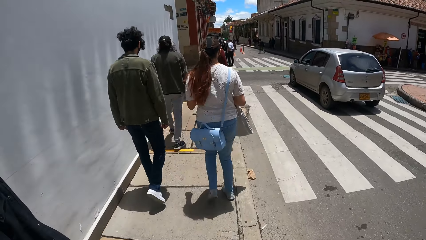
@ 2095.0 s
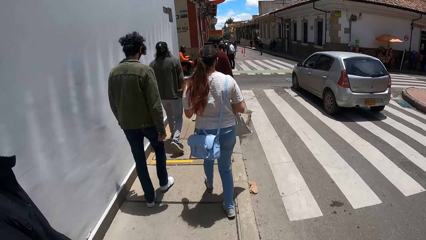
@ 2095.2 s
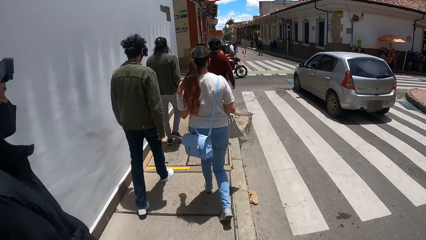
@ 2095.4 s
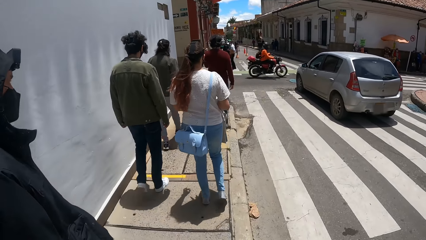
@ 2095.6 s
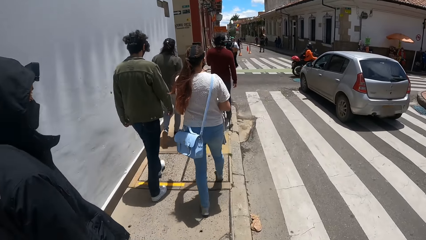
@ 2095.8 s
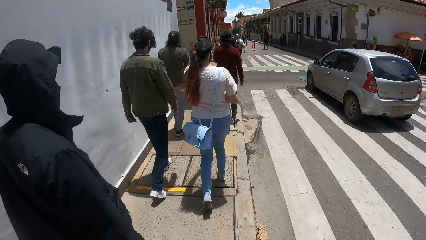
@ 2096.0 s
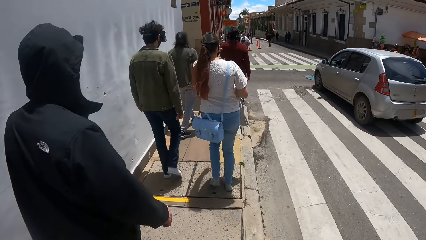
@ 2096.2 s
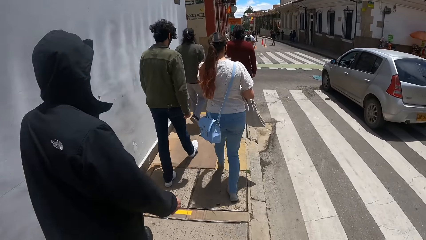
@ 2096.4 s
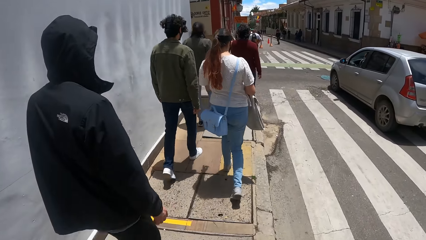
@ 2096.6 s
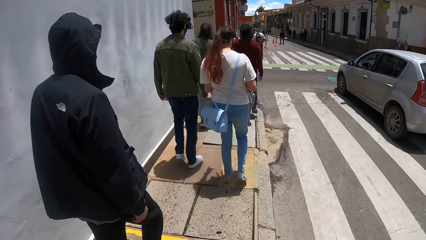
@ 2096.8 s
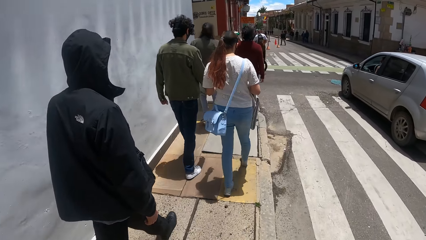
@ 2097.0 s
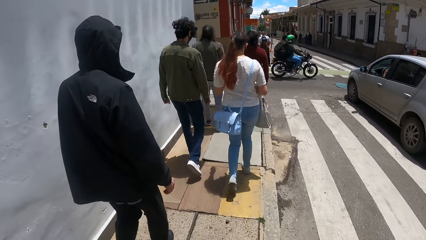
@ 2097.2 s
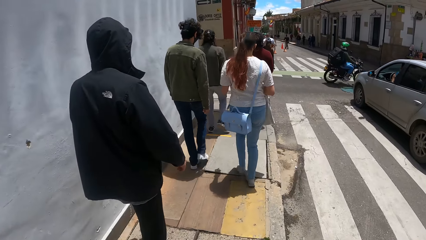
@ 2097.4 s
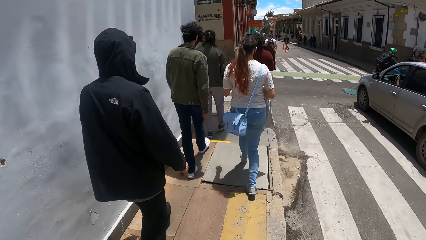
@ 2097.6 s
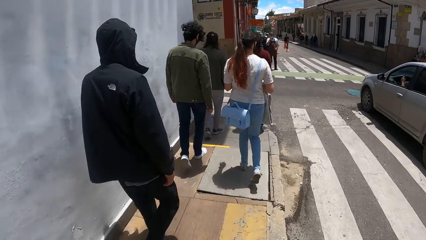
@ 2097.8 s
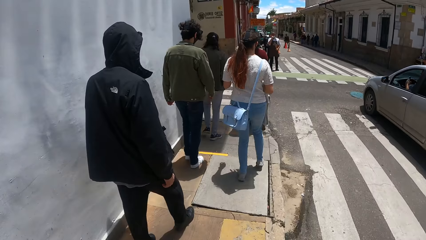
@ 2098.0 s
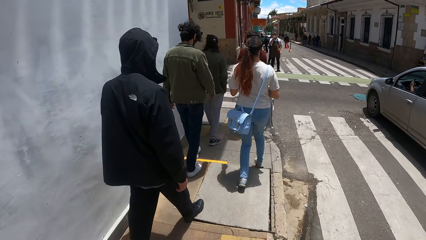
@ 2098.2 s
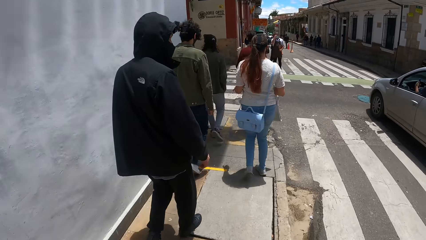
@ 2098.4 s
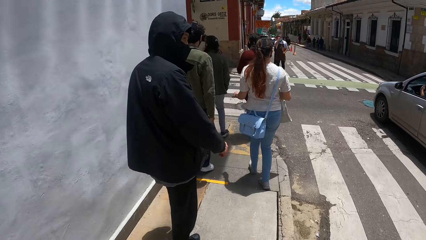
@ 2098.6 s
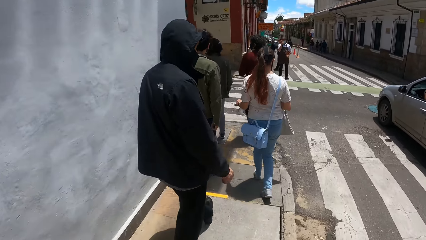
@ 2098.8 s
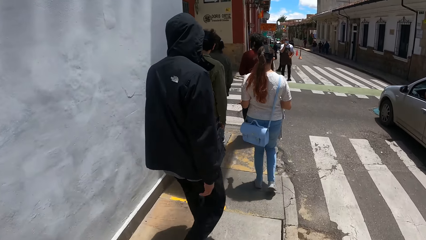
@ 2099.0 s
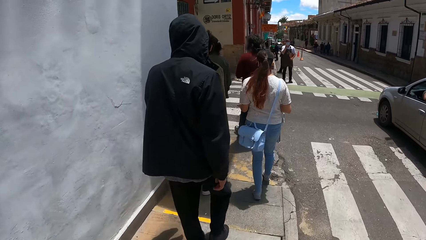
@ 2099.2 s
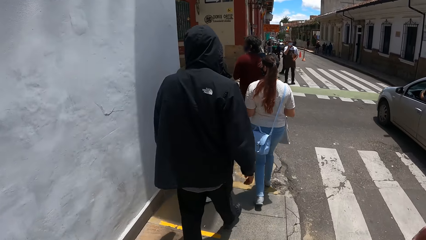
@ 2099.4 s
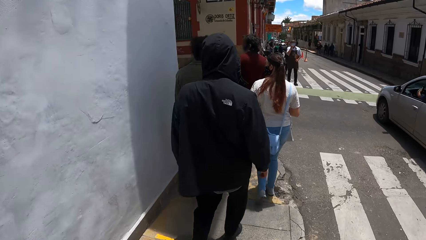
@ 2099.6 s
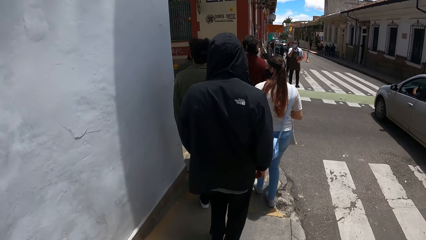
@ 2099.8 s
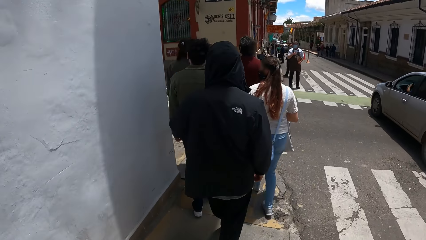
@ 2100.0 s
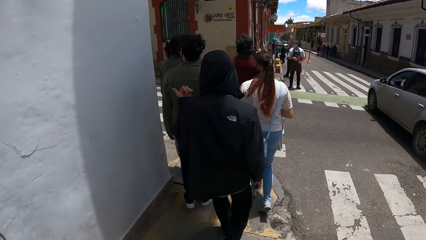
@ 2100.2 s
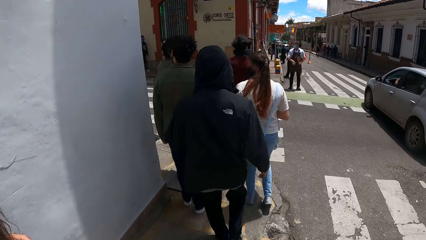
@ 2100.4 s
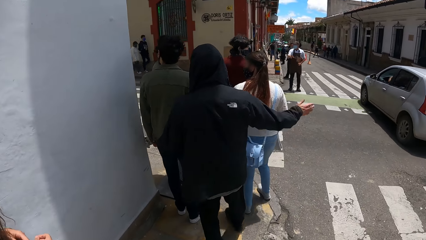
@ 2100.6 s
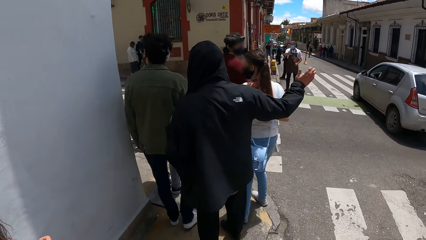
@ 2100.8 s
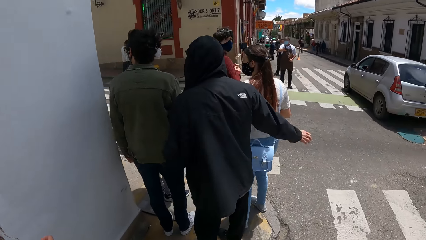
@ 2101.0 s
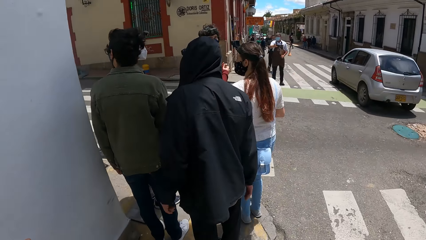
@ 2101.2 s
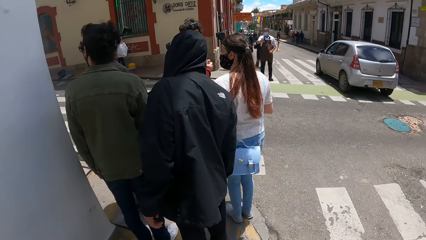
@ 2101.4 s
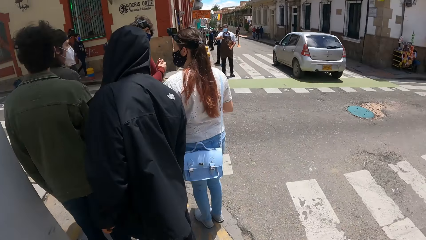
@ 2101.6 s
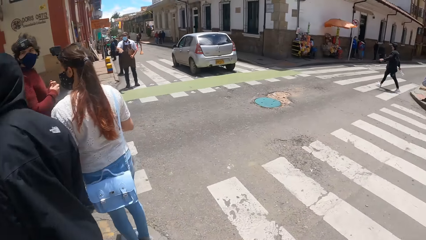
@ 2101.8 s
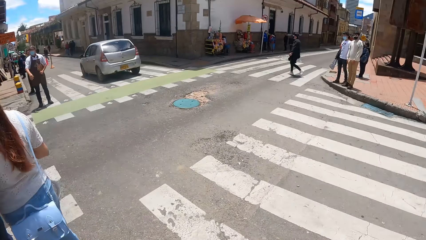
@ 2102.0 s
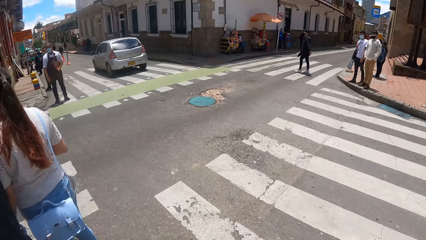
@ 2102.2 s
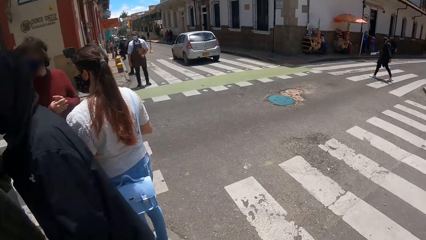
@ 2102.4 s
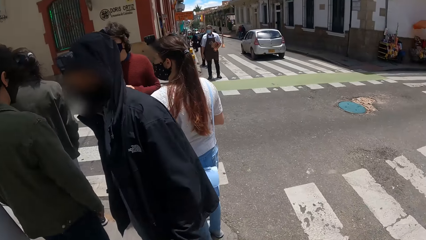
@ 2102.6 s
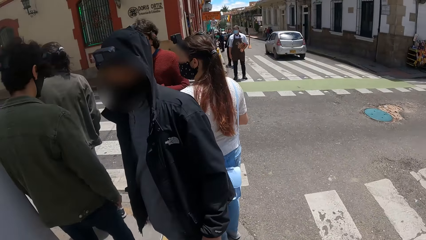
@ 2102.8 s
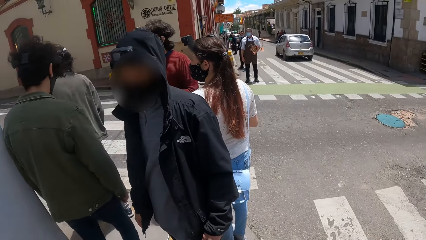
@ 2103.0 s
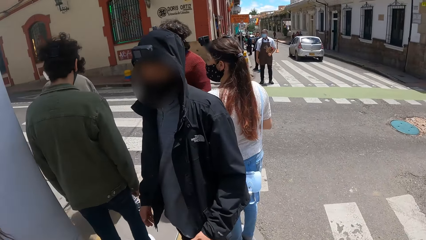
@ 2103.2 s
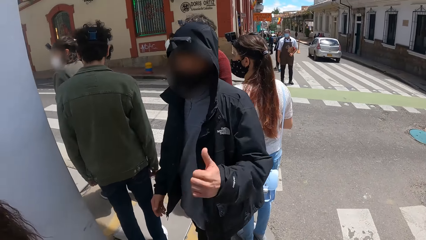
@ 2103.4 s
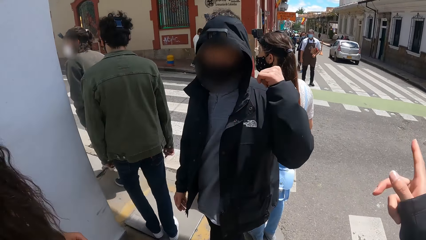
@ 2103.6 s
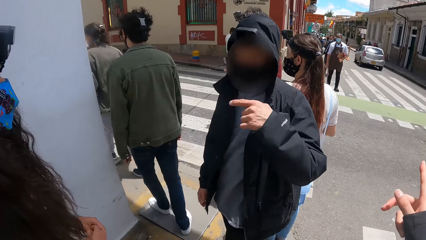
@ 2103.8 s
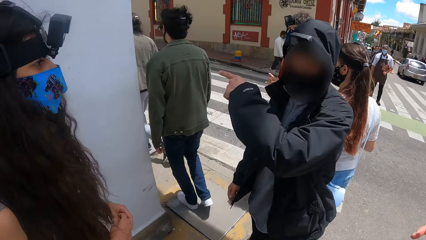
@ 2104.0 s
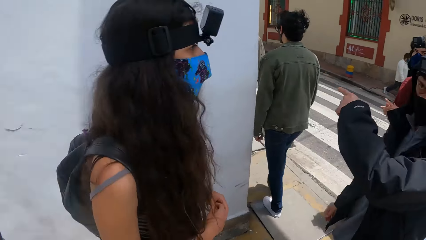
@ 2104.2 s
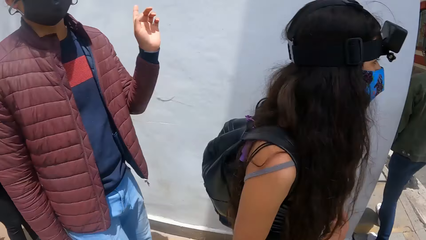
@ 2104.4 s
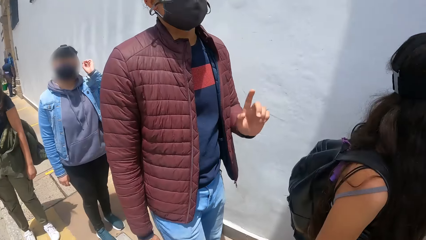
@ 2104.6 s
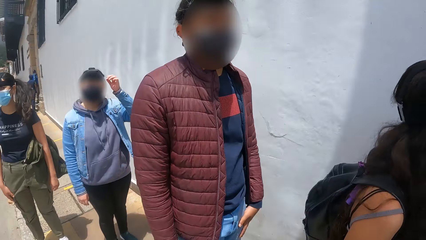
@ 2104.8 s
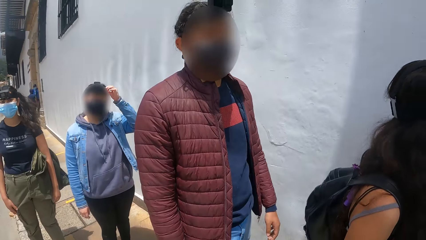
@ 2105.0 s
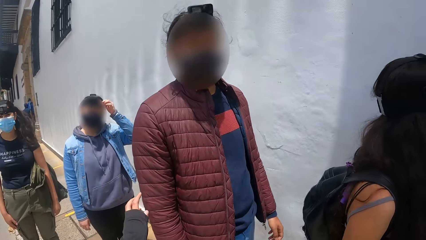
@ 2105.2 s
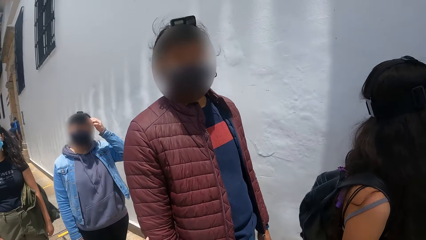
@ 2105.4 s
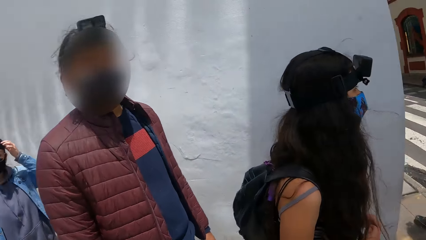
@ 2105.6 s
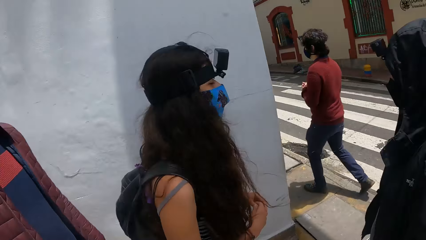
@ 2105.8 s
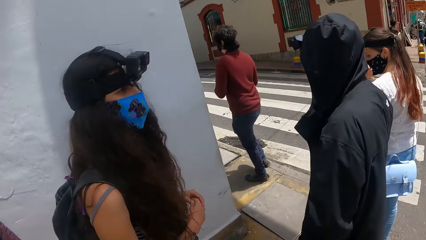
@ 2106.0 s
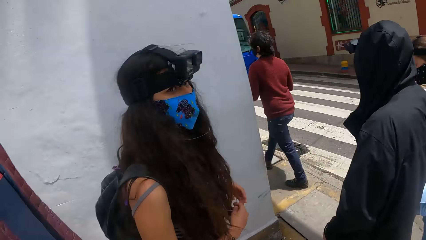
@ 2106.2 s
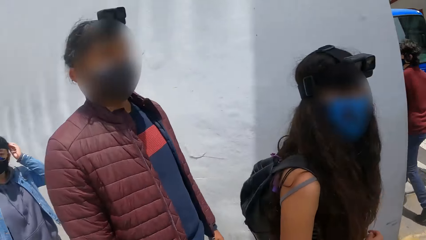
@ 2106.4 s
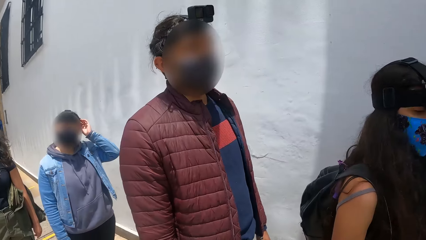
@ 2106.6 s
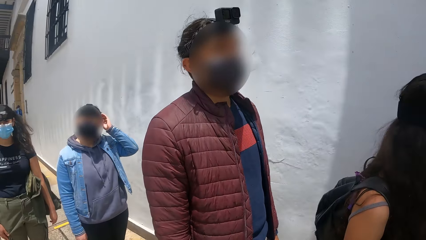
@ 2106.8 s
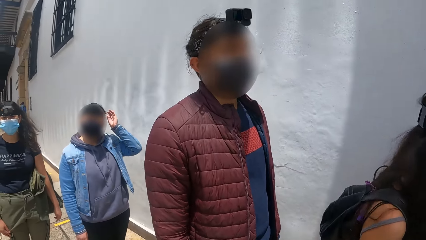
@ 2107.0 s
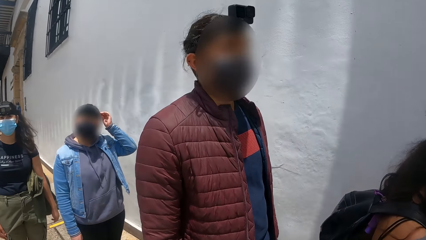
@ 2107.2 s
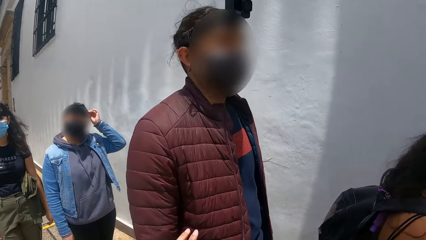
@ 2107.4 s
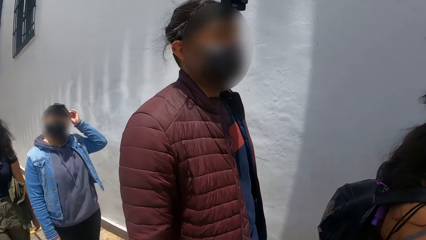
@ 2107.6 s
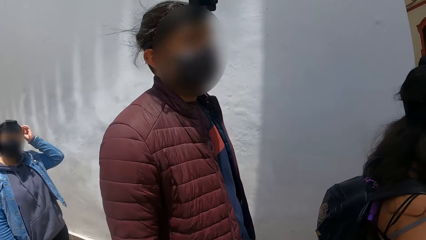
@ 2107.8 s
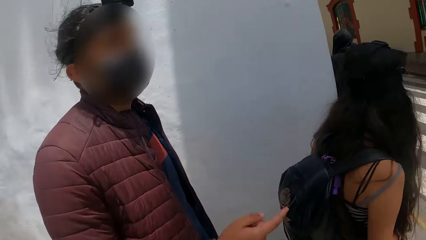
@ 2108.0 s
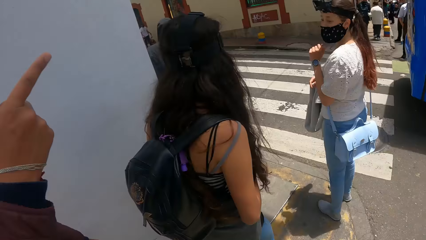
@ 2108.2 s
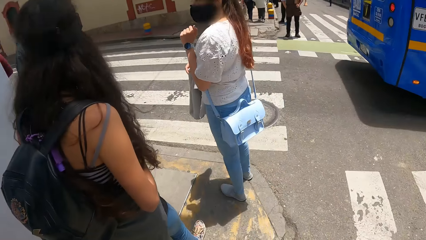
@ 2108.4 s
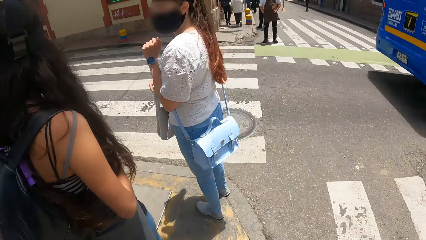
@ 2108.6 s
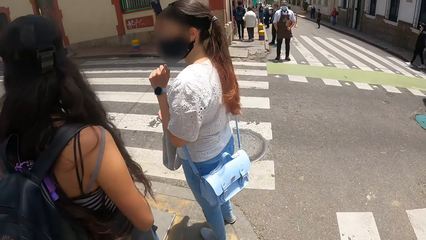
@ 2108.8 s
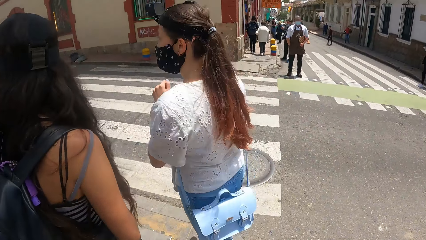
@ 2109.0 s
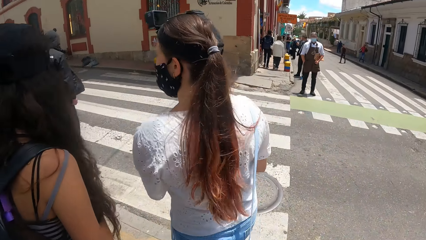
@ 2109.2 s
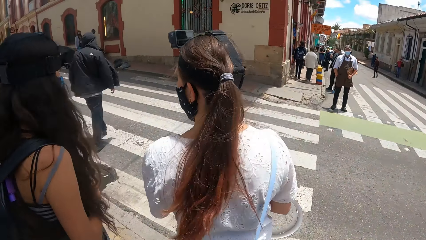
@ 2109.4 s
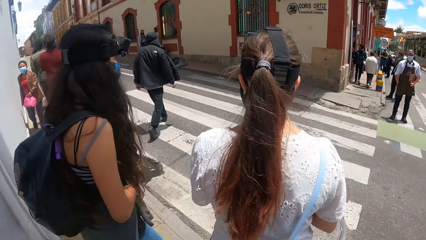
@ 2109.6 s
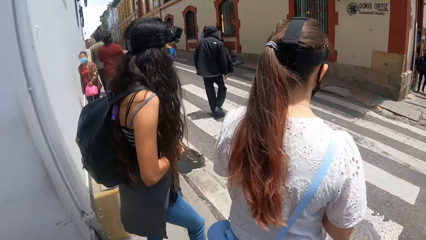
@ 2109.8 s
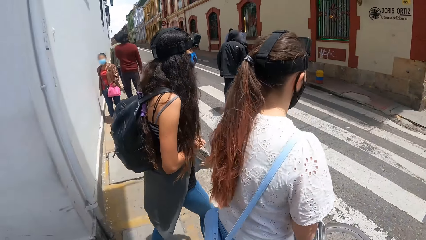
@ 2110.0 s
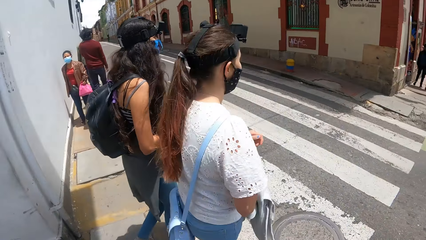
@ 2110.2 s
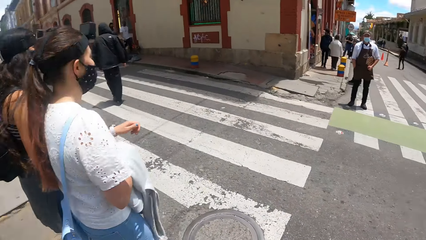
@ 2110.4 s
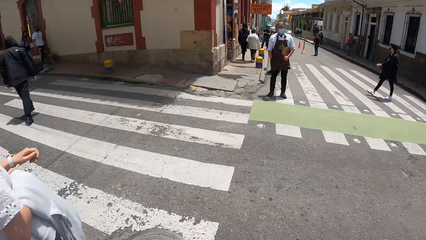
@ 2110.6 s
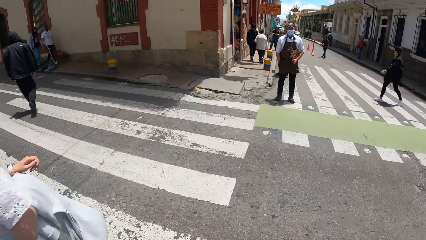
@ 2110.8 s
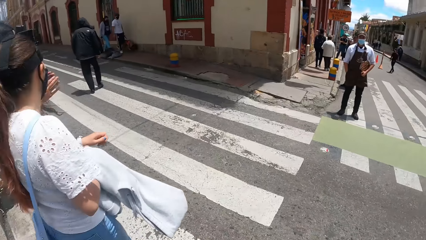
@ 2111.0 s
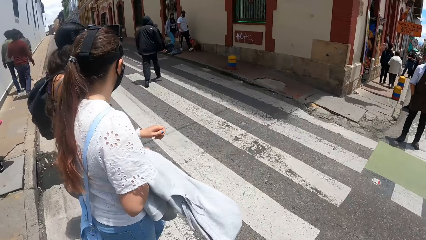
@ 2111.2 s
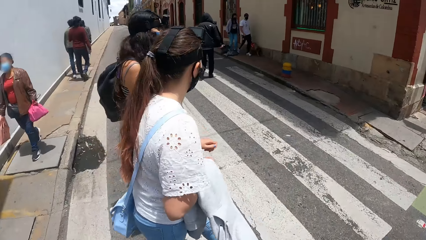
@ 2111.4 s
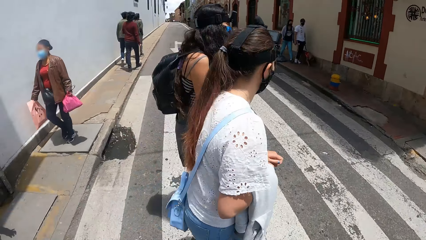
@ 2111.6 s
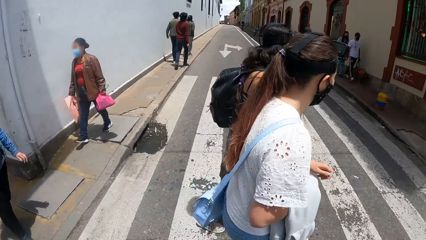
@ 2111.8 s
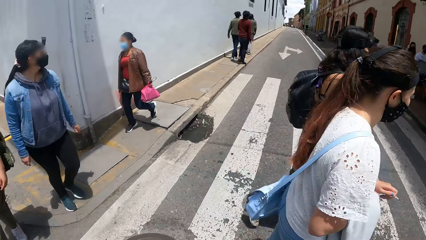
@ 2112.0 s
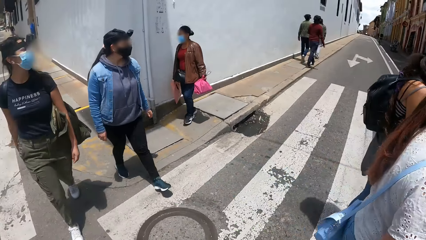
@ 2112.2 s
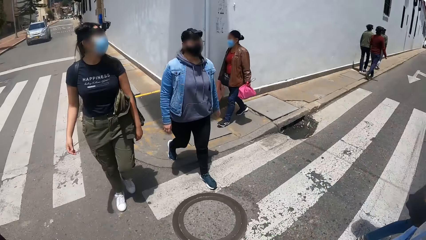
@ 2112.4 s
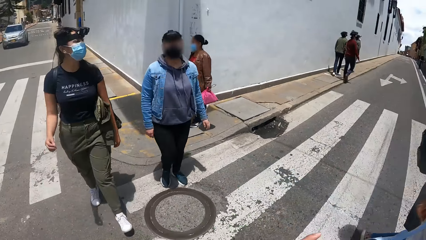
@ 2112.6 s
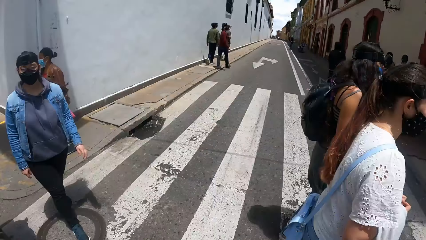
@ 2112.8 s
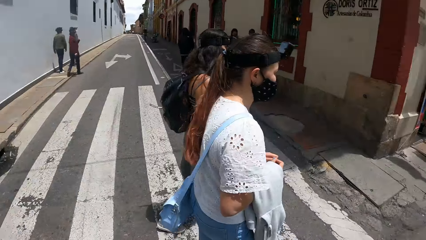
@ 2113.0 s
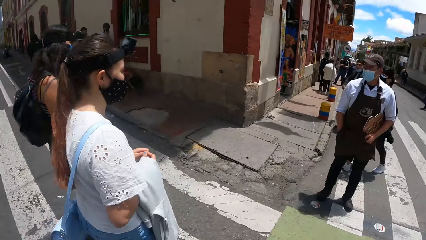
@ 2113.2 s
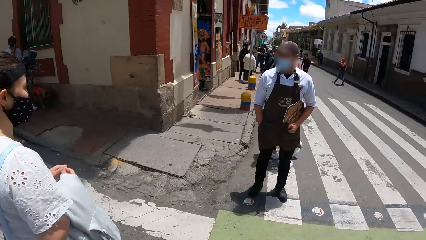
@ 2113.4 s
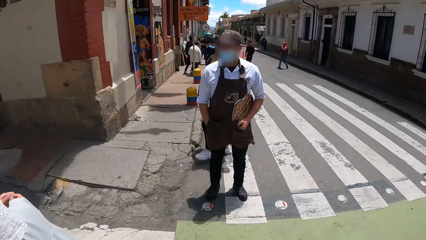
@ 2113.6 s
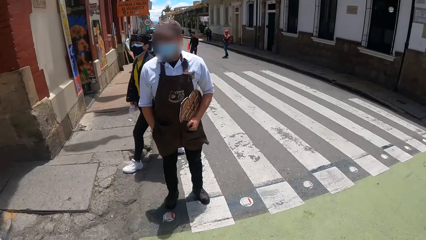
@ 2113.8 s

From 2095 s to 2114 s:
The camera wearer looks around. They walk in the area.
